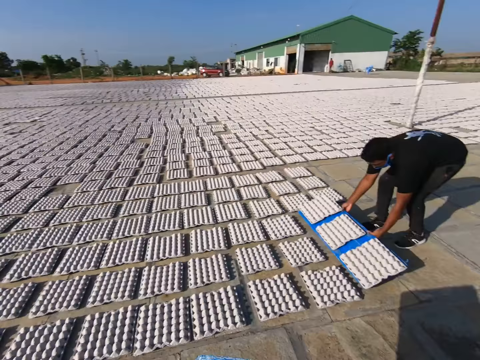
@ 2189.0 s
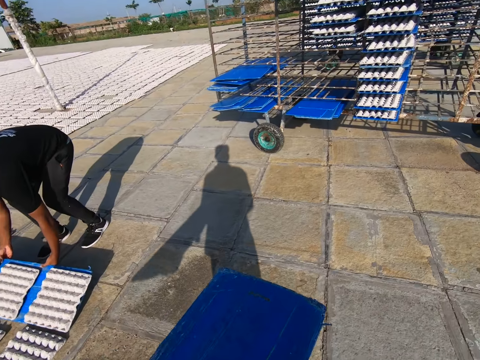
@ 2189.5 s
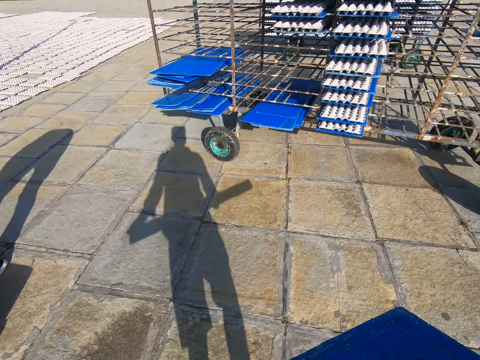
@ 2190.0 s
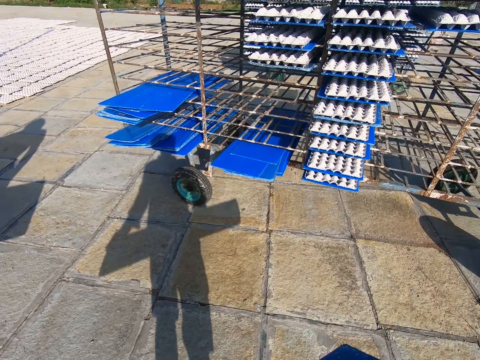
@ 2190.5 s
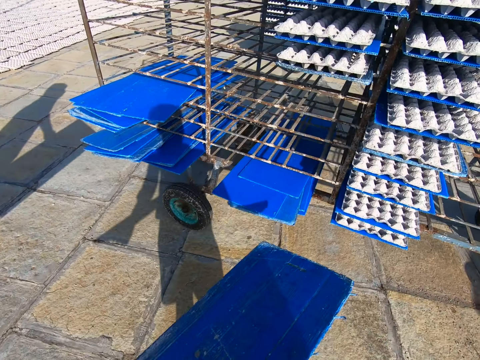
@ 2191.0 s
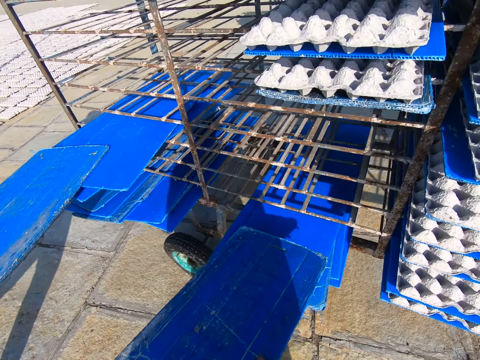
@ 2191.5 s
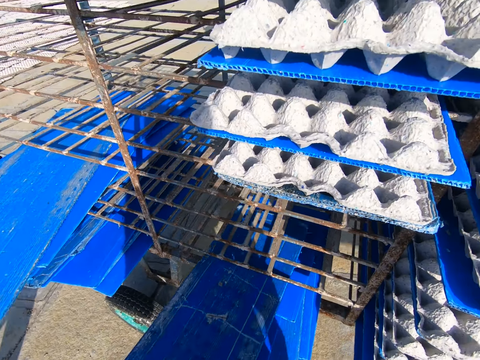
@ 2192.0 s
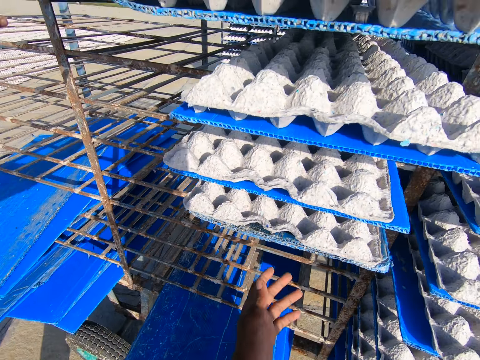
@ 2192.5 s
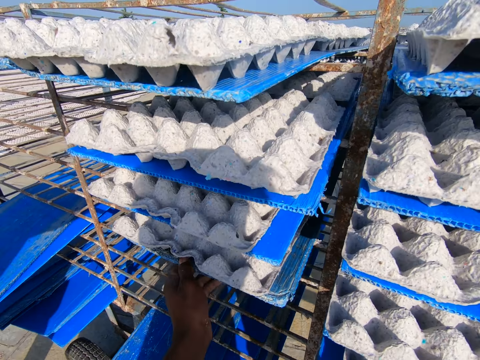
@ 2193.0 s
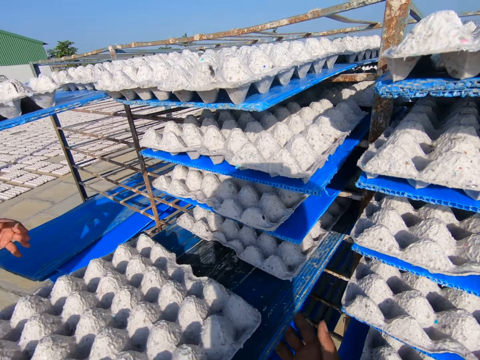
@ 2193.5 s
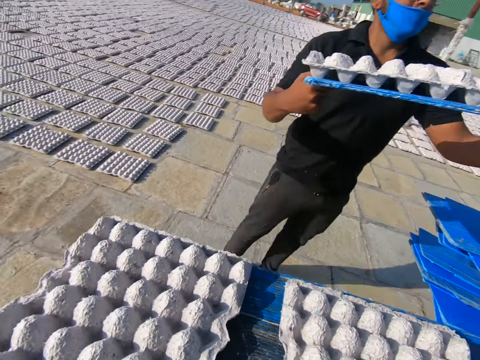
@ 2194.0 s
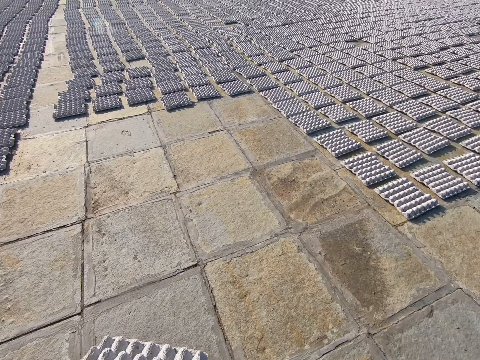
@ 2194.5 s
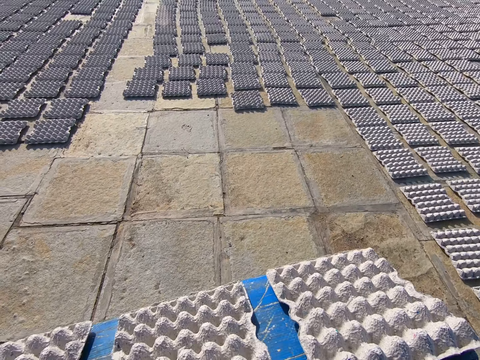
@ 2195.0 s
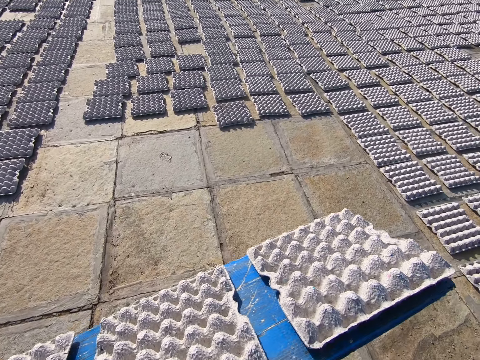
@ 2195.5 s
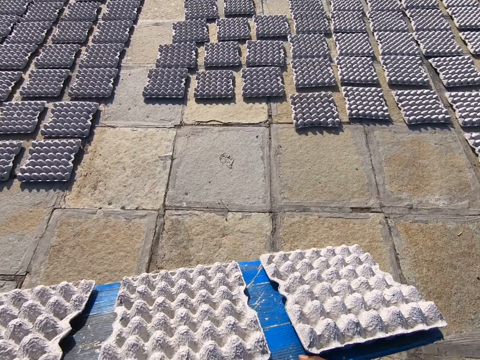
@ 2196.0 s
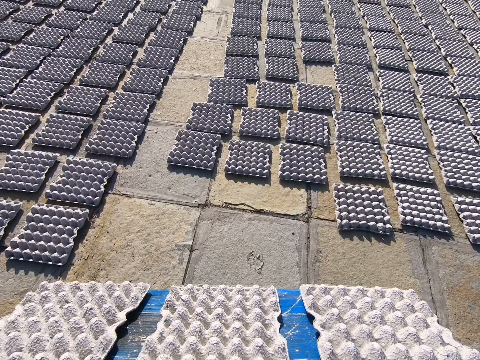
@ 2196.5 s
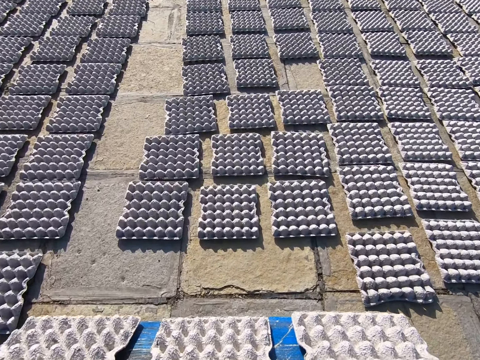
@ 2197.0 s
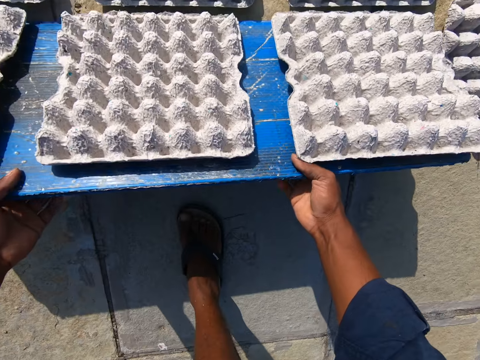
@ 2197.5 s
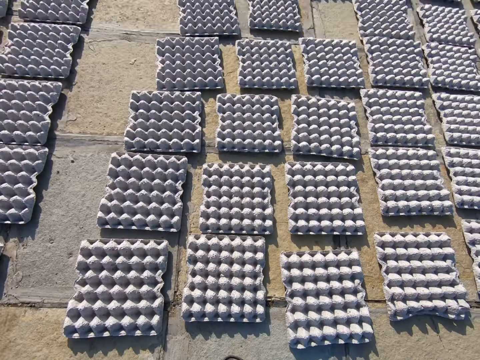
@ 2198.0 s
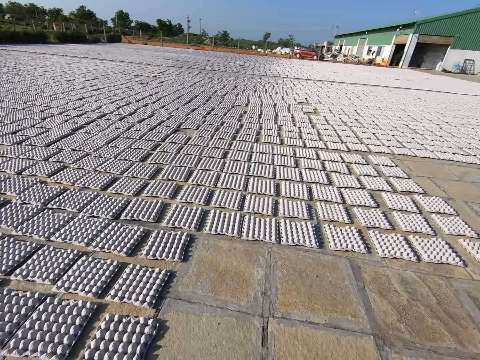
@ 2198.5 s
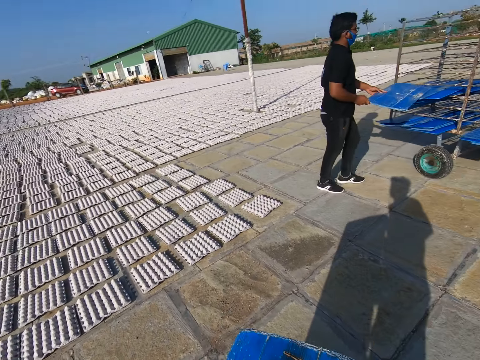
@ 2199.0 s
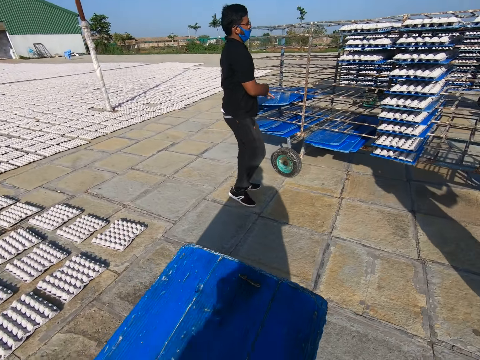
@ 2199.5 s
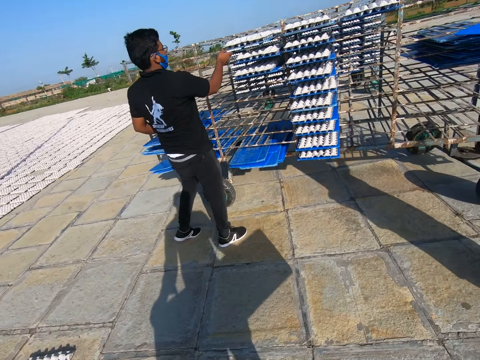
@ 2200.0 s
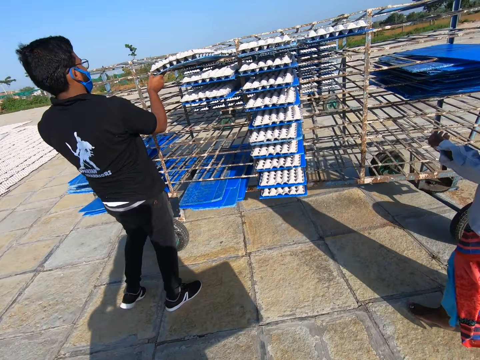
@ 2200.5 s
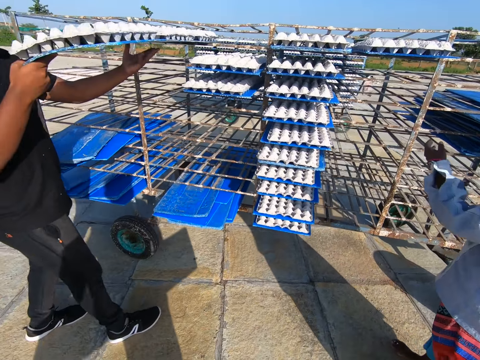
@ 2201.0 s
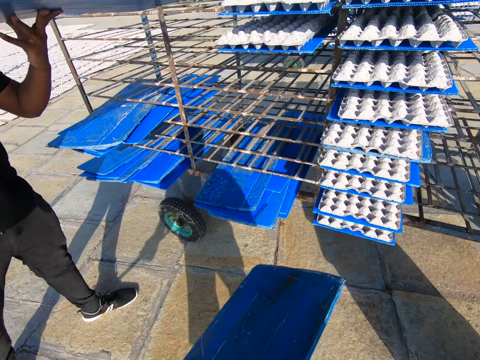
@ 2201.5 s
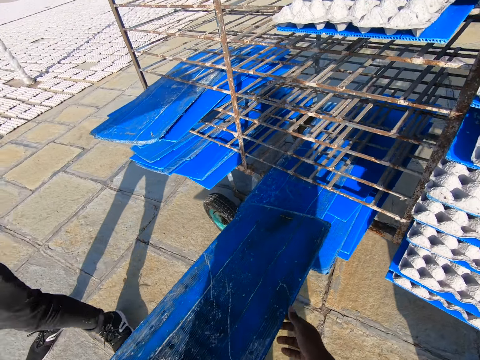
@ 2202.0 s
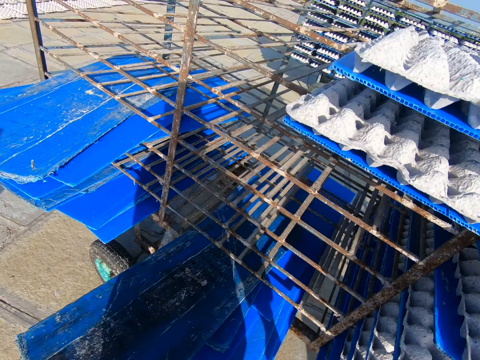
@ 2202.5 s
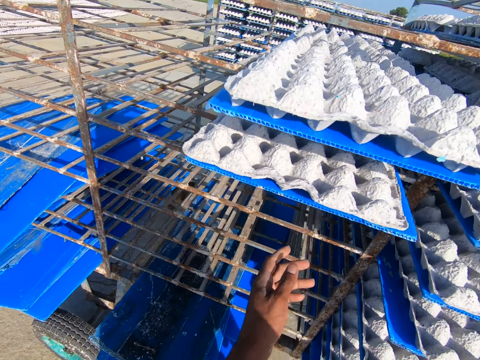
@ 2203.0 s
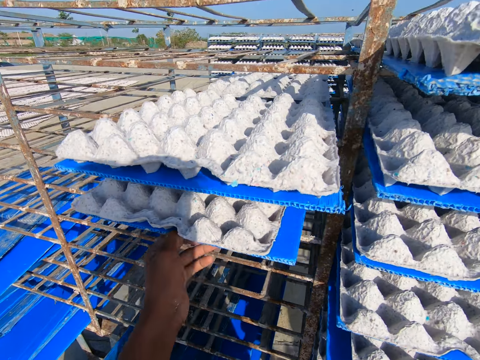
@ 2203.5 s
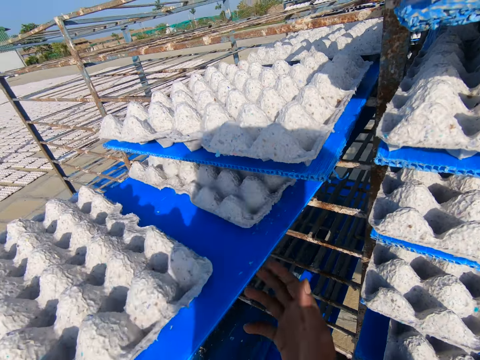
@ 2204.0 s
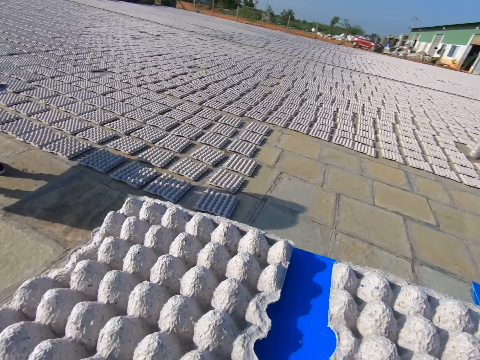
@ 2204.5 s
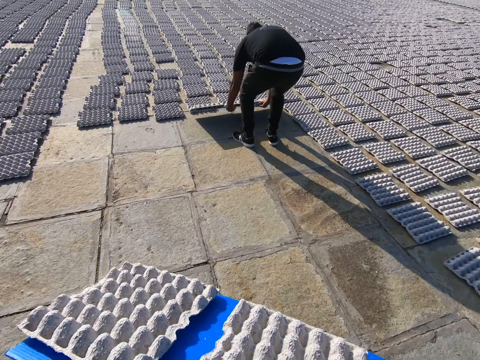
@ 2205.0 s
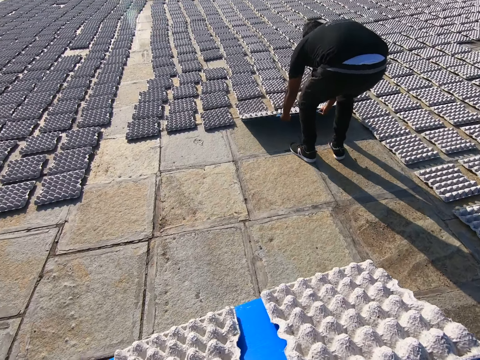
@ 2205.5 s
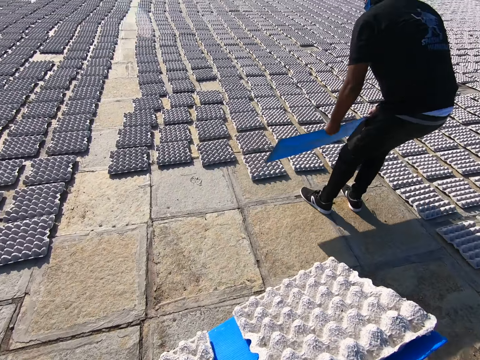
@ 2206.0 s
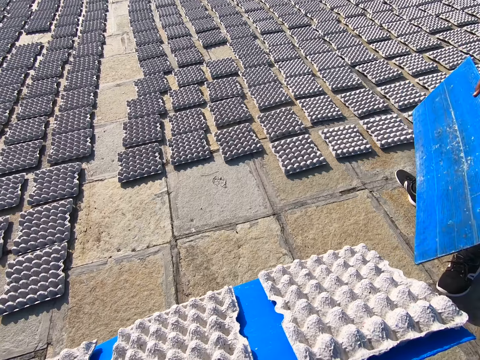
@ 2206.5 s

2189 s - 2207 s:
The camera wearer walks. He drops the tray on the rack with his left hand. He drops the tray on the rack with his left hand again. A man puts a carton in a cart. The camera wearer removes the tray with egg trays from the rack with both hands. The man removes the tray with egg trays from the rack with both hands. The camera wearer walks. He drops some crates on the ground from the tray in both hands. He walks. He drops the tray on the rack with his left hand. The man removes the tray from the rack with both hands. The camera wearer drops the tray on the rack with his left hand. He removes the tray from the rack with both hands. The man drops some crates on the ground from the tray in both hands. The camera wearer walks.

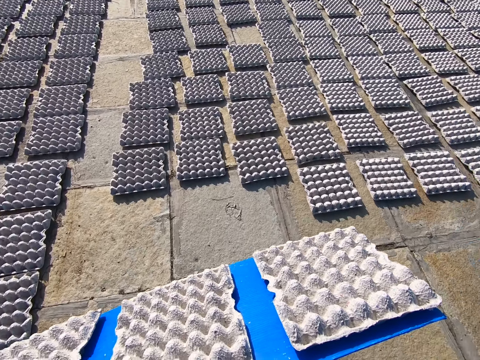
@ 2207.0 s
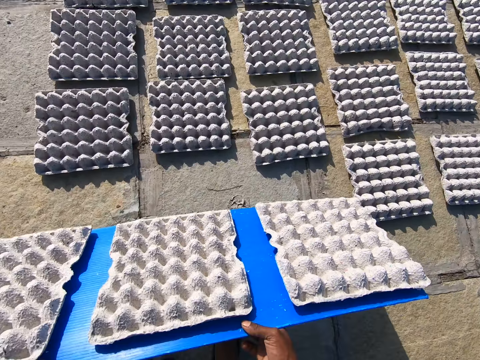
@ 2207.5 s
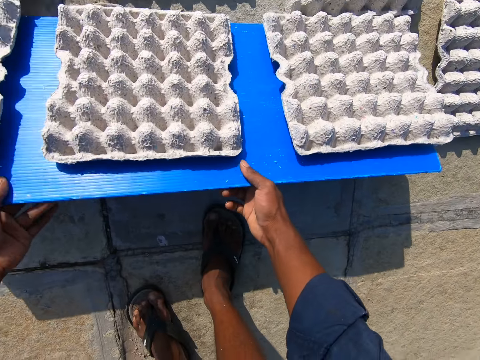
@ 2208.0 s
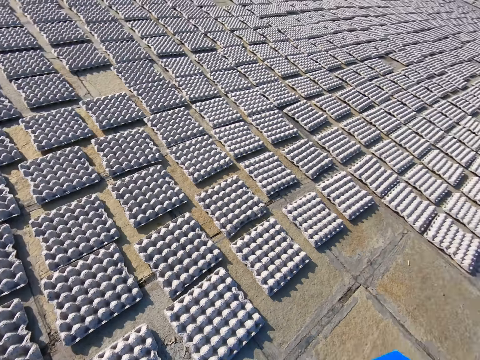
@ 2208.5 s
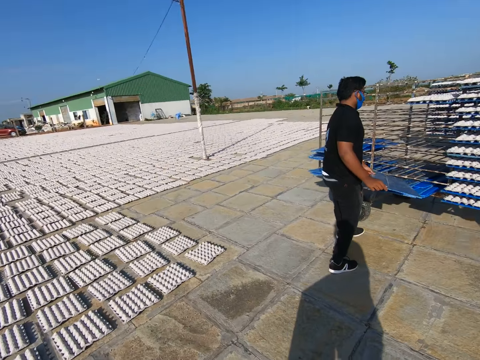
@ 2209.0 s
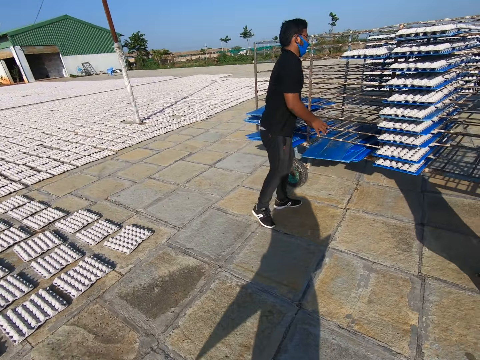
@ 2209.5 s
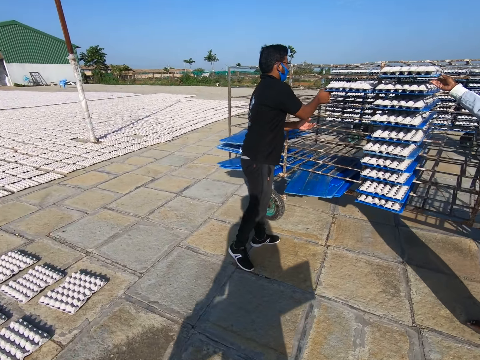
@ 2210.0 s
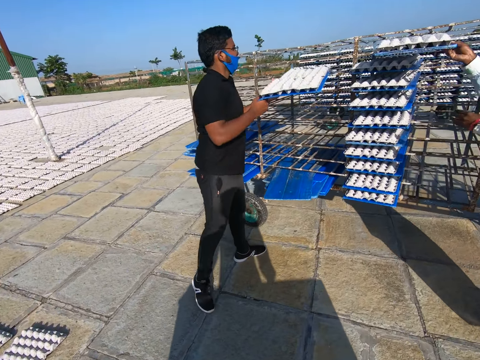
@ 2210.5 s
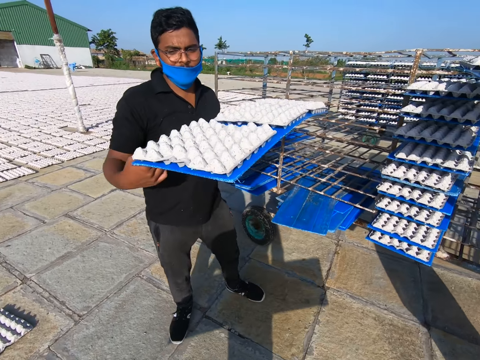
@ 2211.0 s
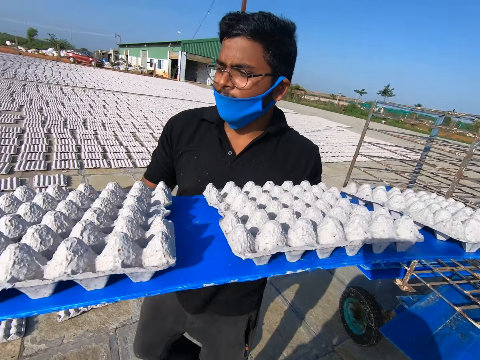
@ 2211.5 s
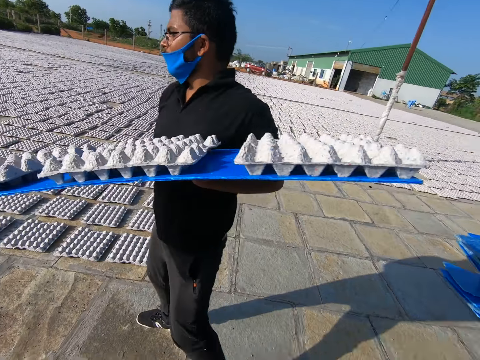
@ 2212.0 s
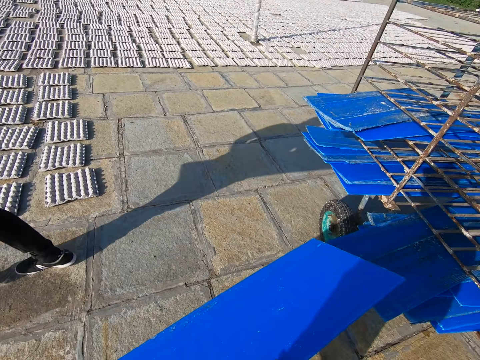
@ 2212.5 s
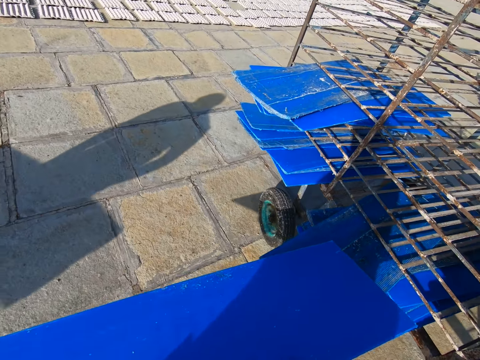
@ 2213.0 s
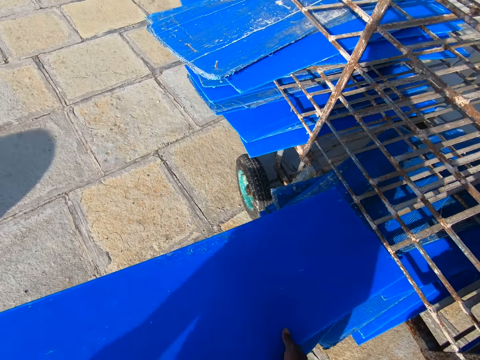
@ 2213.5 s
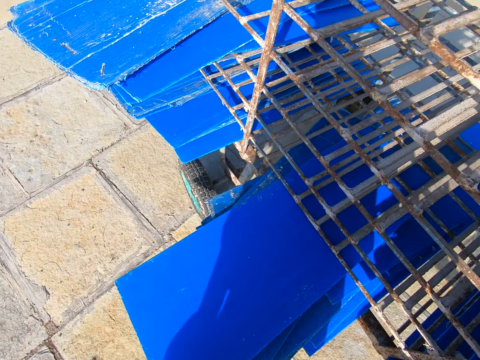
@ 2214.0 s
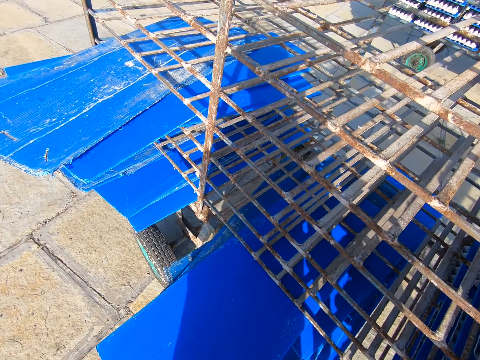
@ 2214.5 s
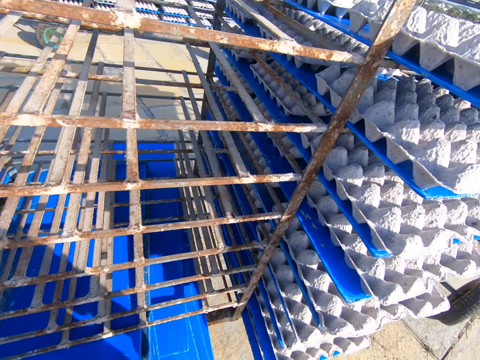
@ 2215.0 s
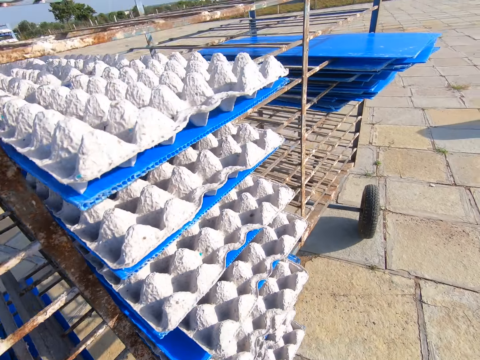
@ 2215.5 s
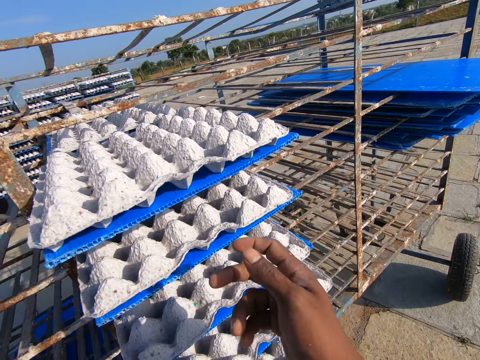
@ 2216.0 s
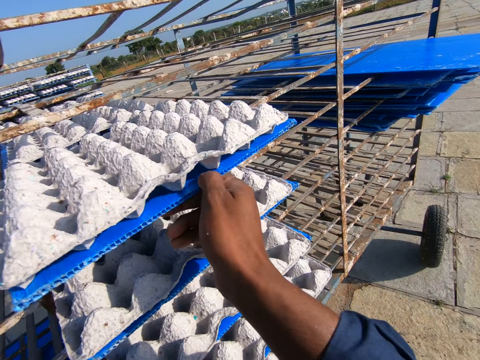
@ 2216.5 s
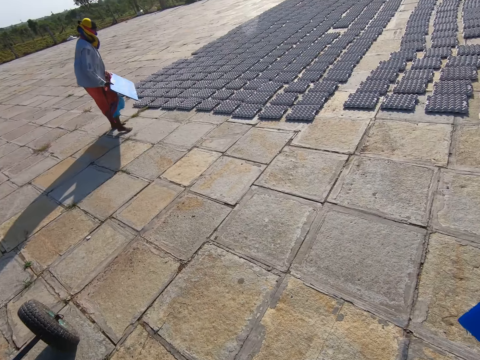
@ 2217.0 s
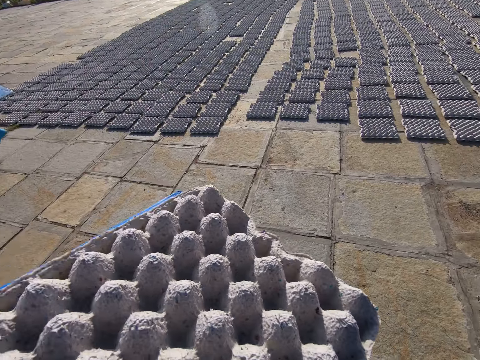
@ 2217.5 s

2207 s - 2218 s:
The camera wearer drops some crates on the ground from the tray in both hands. He walks. A man removes a tray from the rack with both hands. A woman removes a tray from the rack with both hands. The camera wearer drops the tray on the rack with his left hand. He removes a tray from the rack with both hands.
